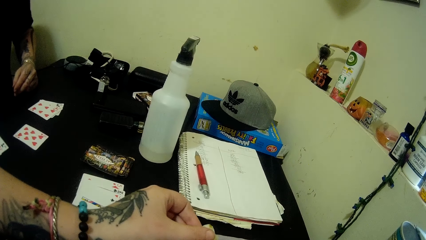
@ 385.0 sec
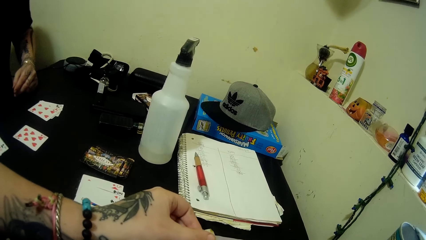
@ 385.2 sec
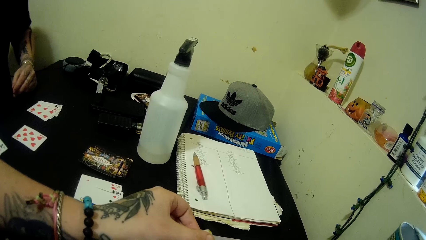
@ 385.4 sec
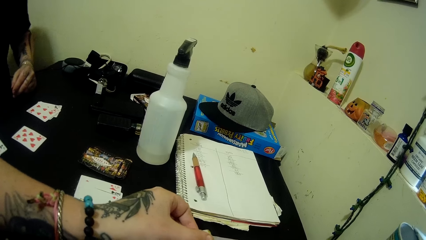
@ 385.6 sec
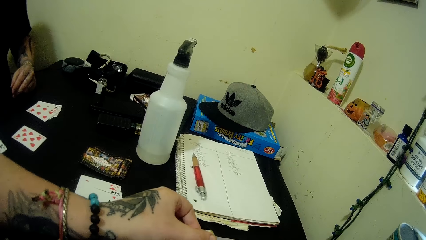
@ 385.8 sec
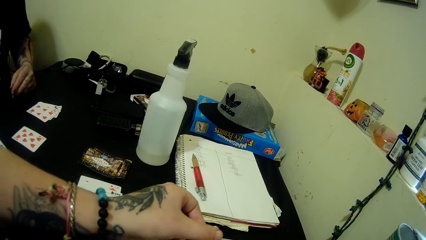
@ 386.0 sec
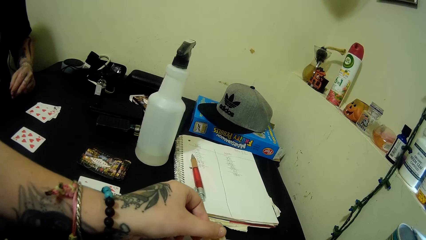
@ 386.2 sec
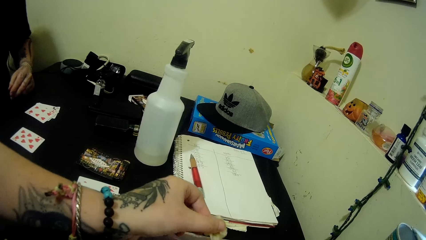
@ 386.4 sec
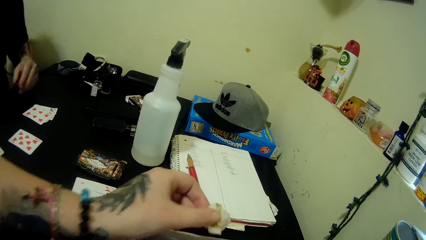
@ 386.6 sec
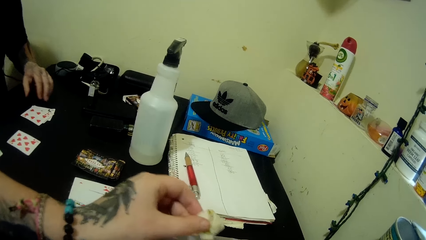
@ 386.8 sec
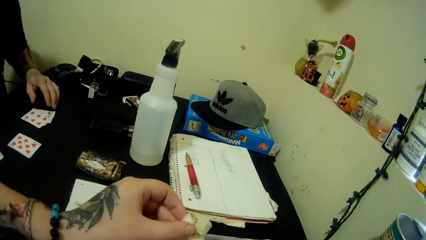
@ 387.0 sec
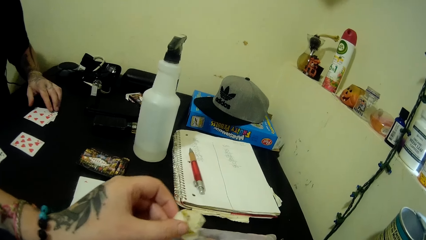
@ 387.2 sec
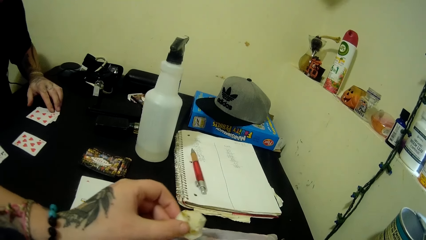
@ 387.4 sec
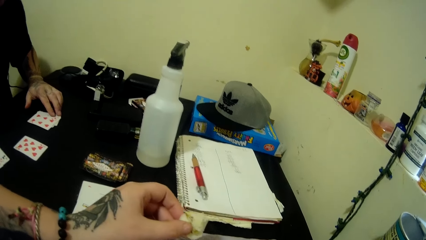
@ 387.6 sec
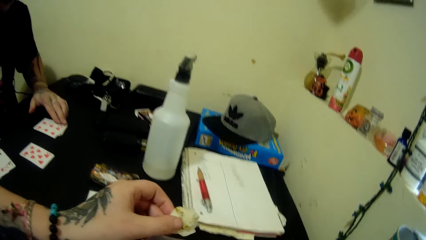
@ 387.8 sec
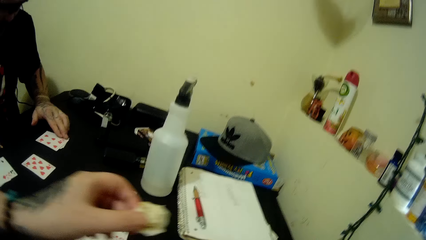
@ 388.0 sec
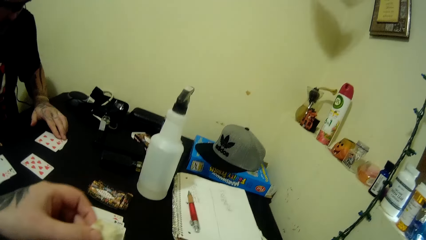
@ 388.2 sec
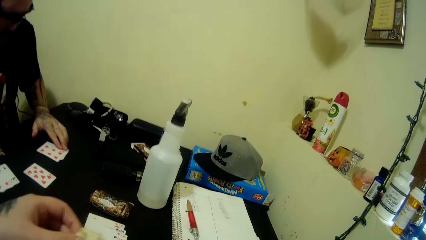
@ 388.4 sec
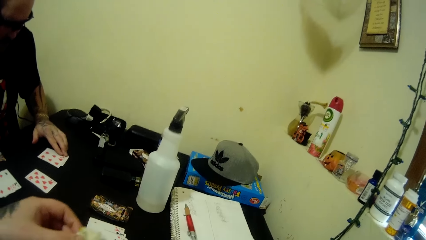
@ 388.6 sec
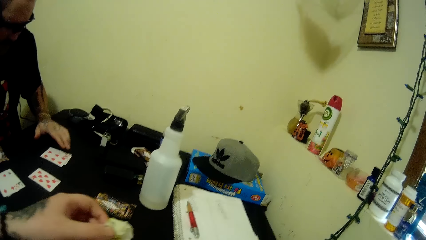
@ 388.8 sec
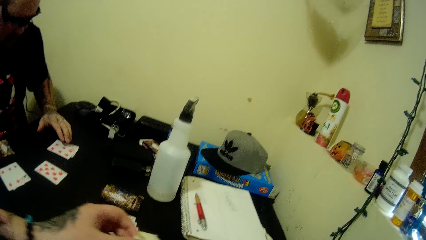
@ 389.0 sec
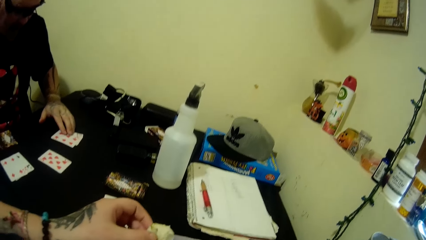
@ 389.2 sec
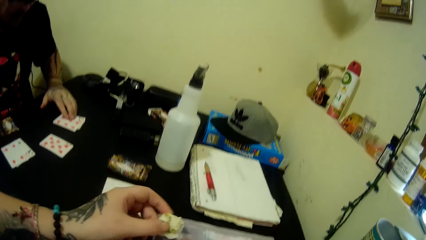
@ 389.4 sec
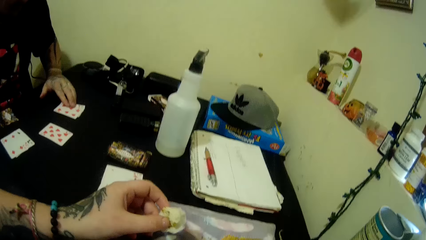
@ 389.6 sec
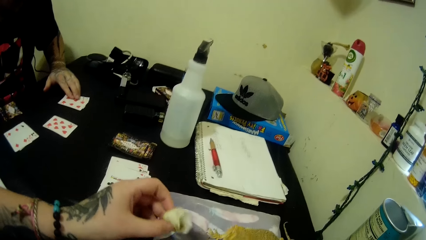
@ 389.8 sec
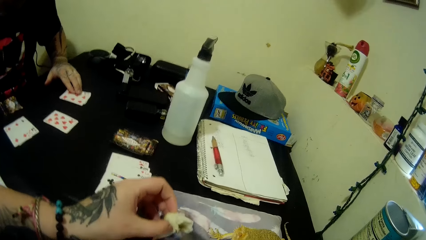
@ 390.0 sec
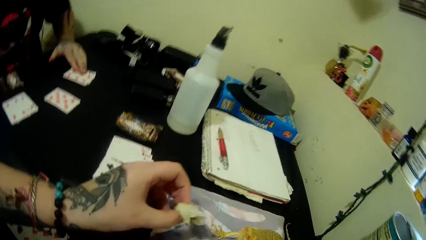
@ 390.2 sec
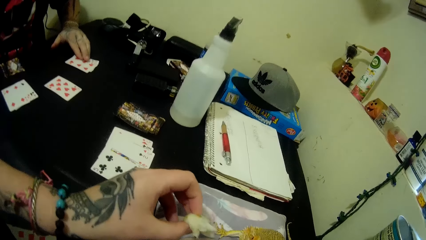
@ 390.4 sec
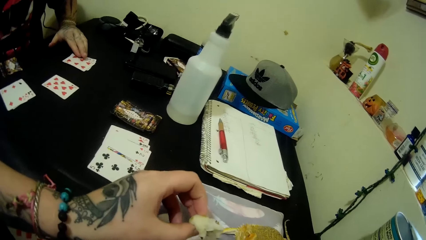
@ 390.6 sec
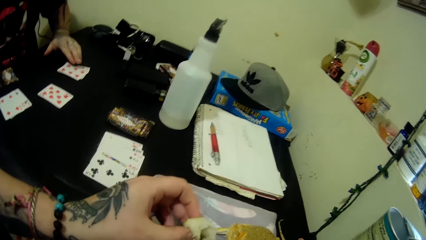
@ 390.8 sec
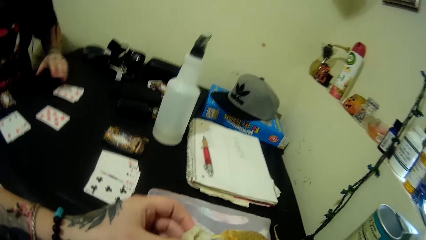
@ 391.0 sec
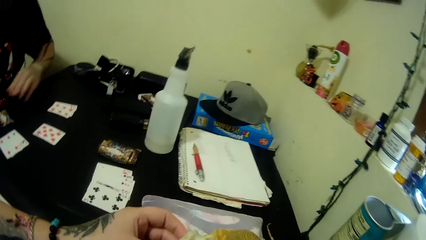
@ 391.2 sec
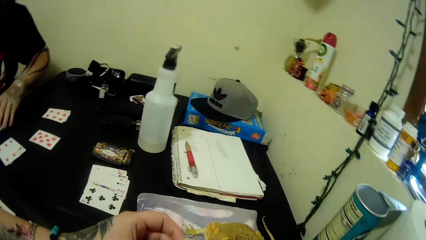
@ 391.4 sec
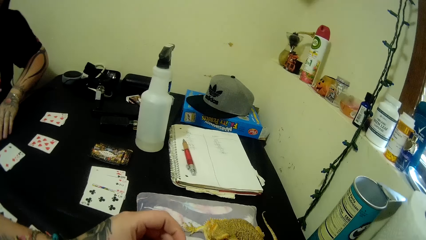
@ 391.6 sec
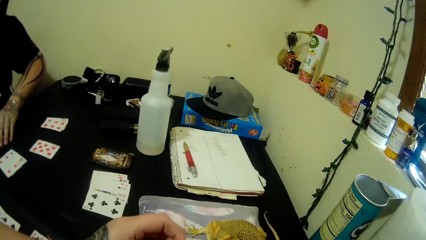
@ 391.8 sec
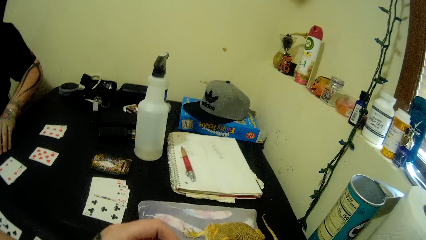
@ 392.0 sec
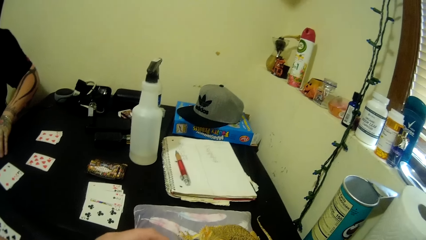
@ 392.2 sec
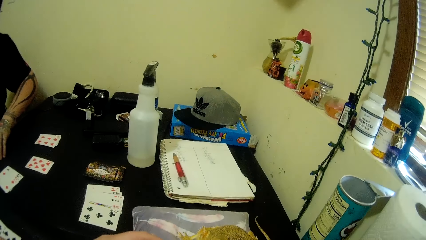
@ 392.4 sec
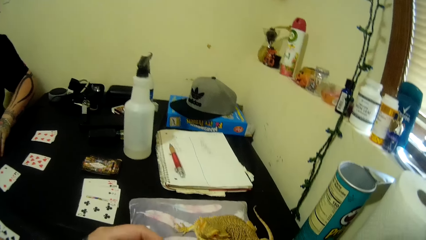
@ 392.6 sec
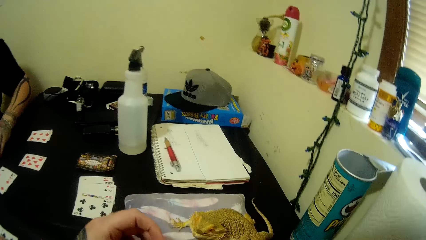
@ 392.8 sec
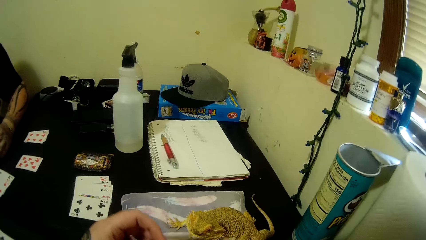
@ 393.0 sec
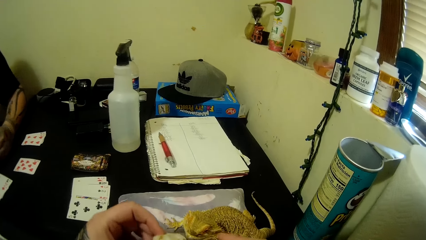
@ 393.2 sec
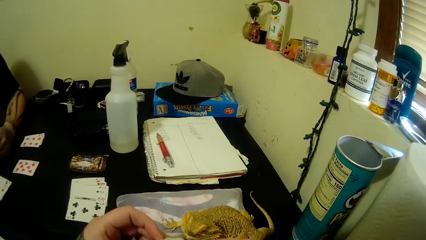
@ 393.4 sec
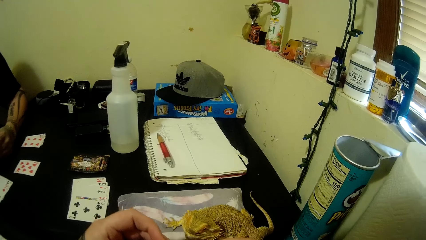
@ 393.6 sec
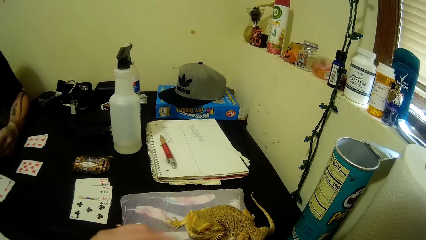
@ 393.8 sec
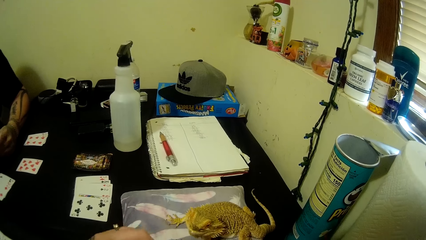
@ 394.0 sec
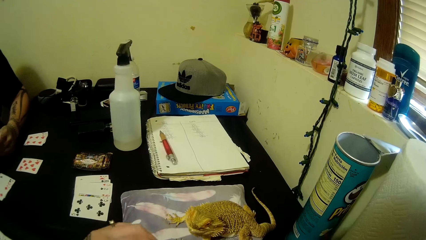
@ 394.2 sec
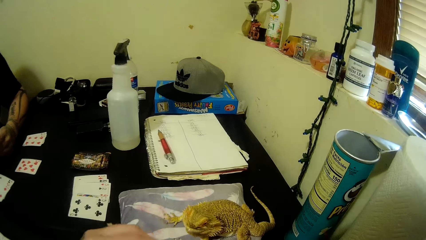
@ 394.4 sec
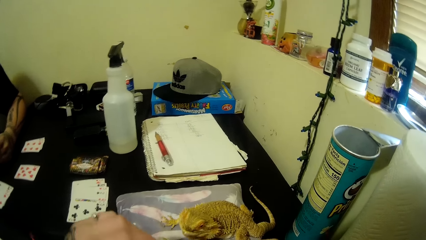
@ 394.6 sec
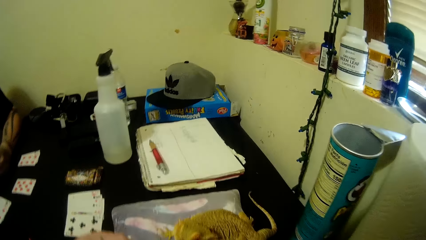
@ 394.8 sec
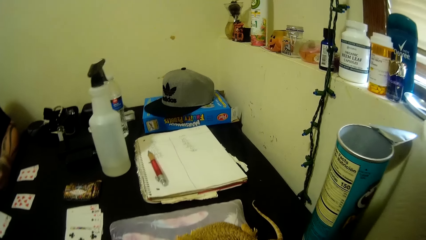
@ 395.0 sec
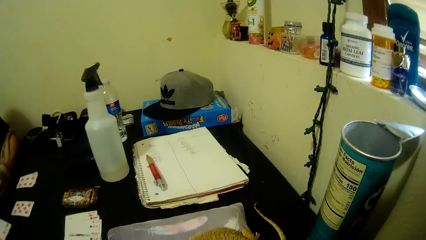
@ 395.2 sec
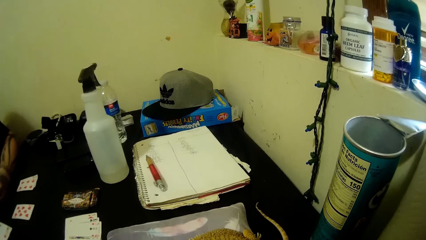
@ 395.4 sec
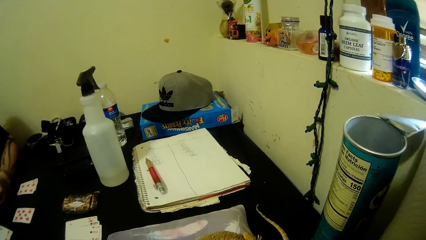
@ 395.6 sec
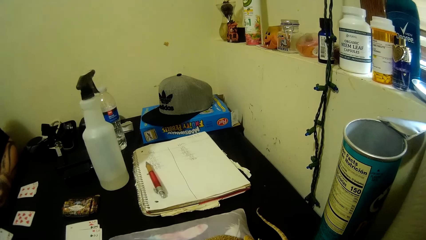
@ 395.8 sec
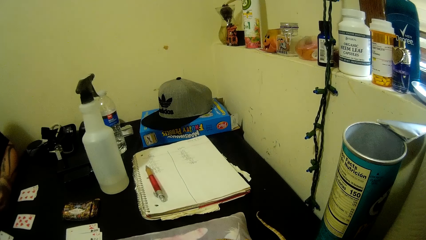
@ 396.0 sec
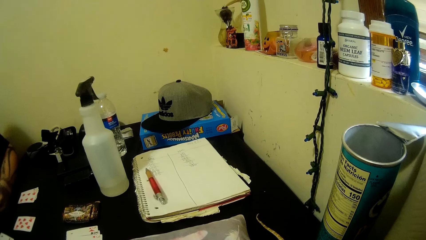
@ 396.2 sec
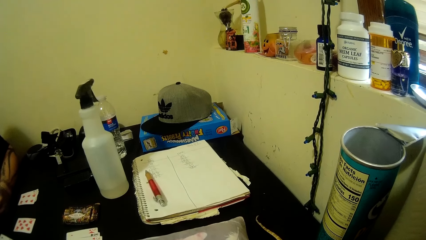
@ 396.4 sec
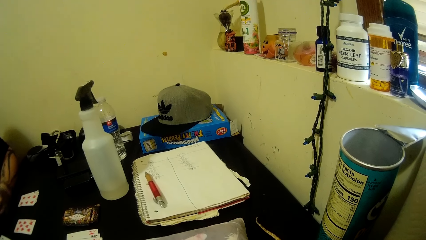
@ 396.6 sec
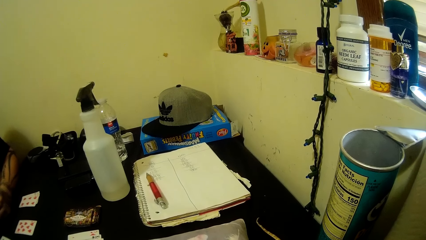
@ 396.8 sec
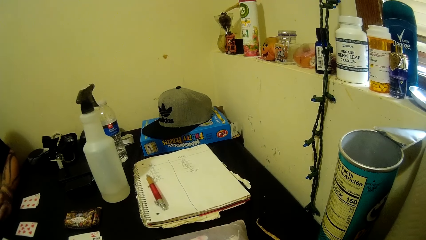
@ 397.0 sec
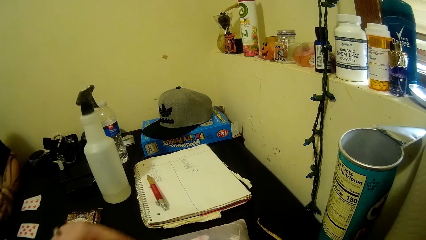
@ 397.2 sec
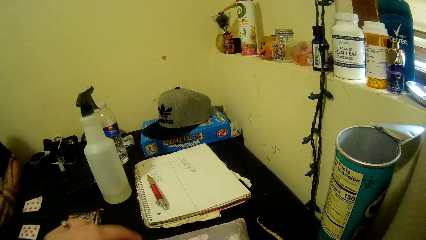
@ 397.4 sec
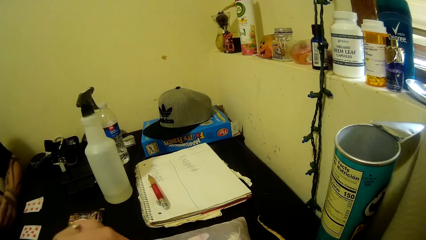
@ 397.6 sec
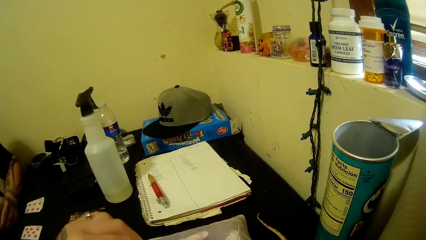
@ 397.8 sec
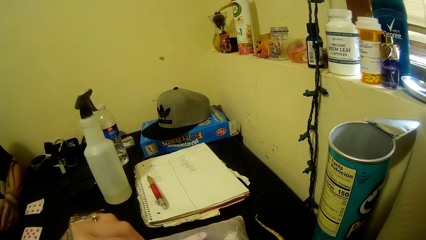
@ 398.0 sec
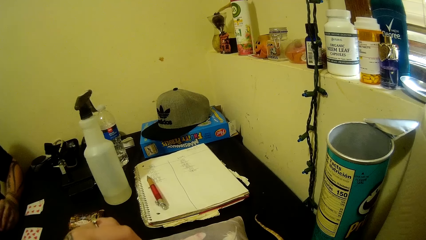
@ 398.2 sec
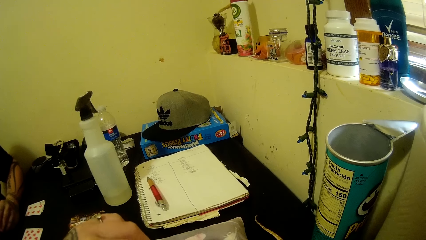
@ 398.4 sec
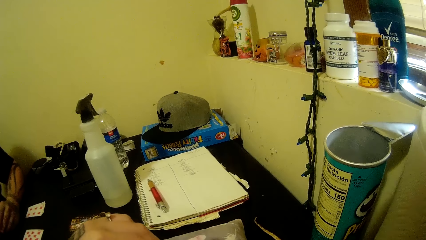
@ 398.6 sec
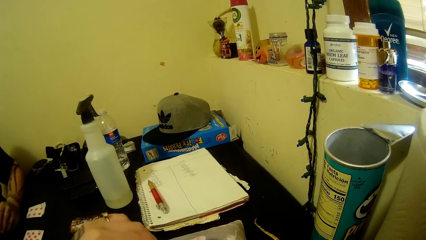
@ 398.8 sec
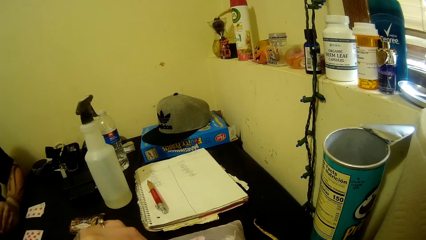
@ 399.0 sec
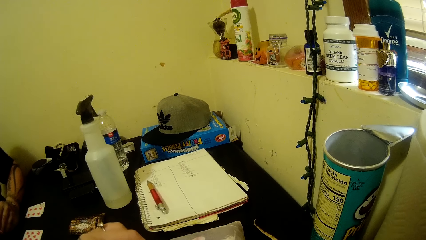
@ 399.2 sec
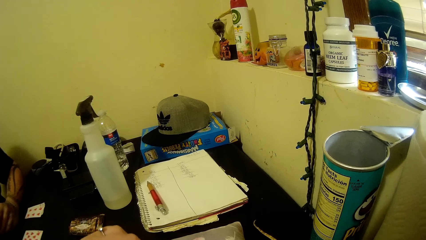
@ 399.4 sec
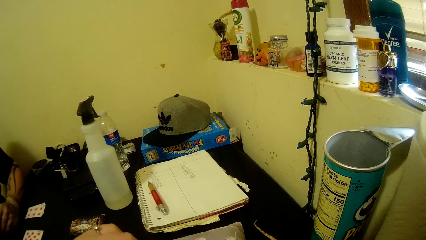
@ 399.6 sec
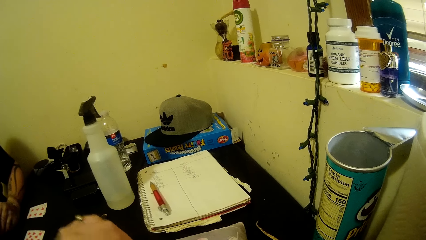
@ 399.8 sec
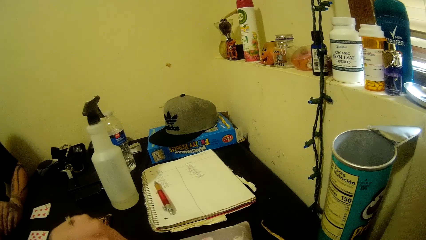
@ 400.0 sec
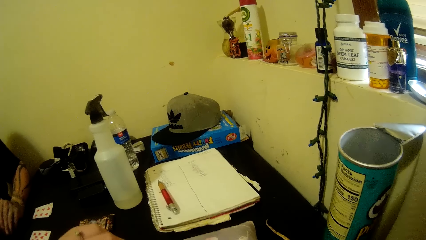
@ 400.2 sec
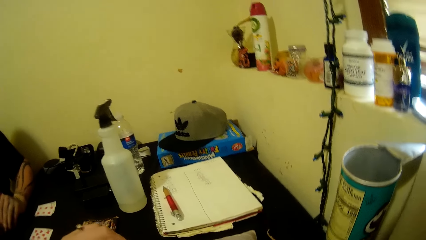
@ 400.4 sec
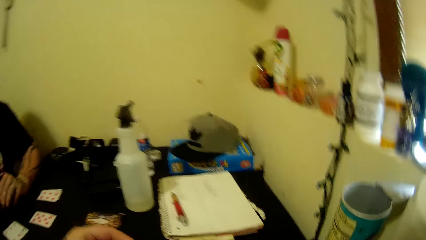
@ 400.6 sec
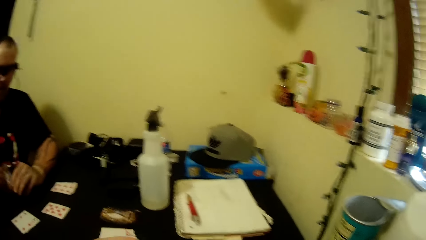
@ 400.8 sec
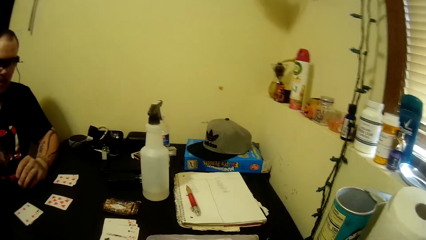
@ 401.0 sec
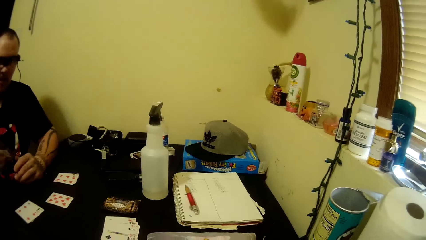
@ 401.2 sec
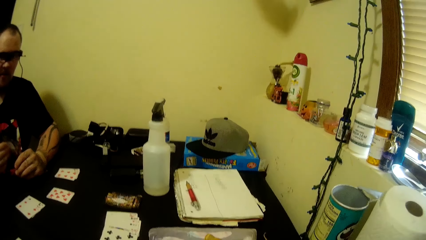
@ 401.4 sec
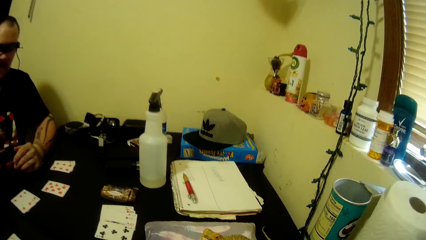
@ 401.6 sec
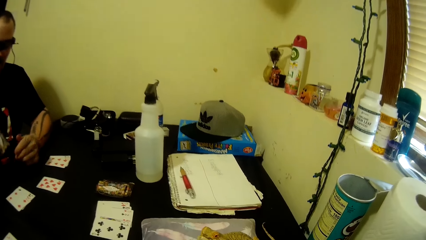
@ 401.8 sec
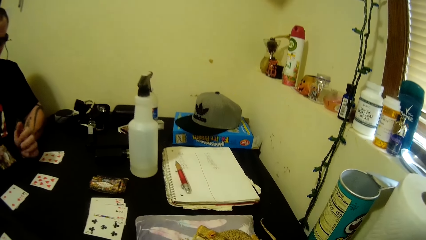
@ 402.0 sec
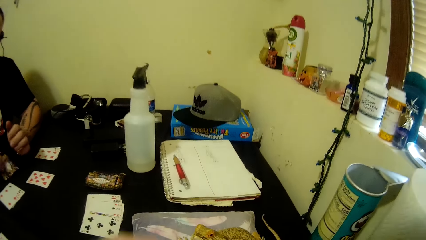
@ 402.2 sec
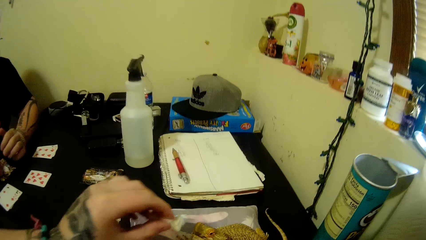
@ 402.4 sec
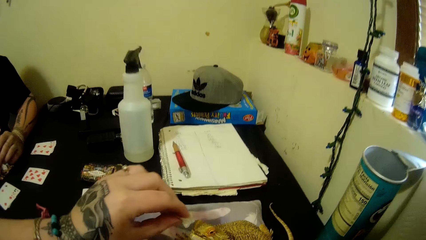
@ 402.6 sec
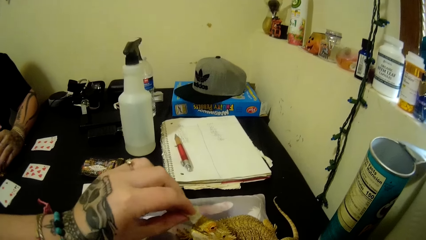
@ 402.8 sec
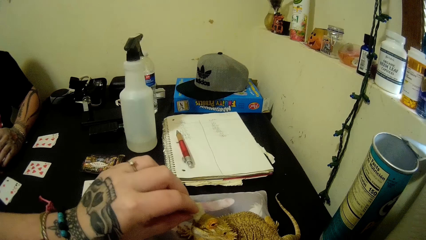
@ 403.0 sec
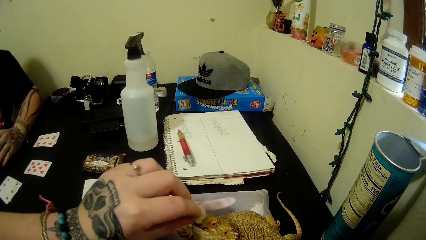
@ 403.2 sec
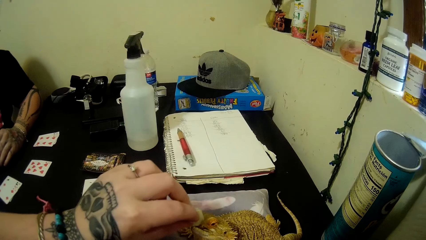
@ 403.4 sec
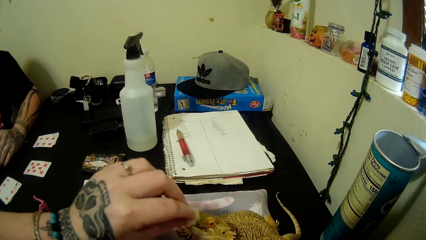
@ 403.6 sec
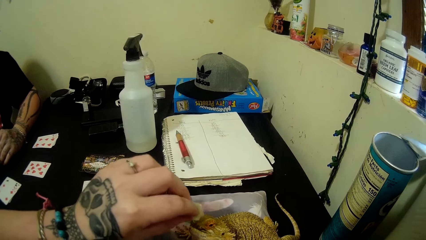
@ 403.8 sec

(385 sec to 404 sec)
A man talks to the camera wearer. The man holds a card. The camera wearer holds cotton wool and talks to the man. The man talks to the camera wearer, places his left hand on some cards on the table, holds the card, and takes a card from the table with his left hand. The camera wearer talks to the man. The man supports his hand on the table, talks to the camera wearer, and places a card on the table with his left hand. The camera wearer wipes a crocodile with a wet cotton wool.
